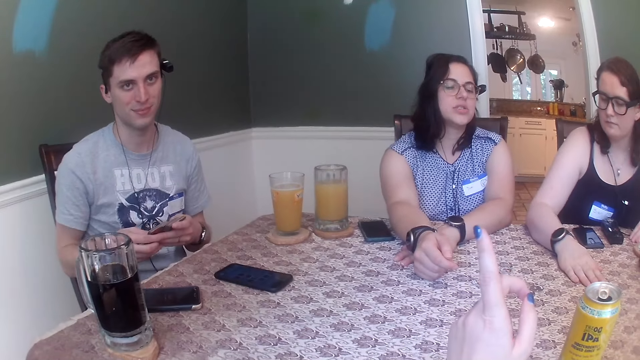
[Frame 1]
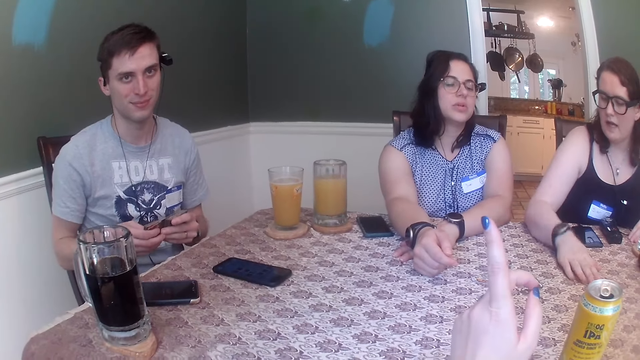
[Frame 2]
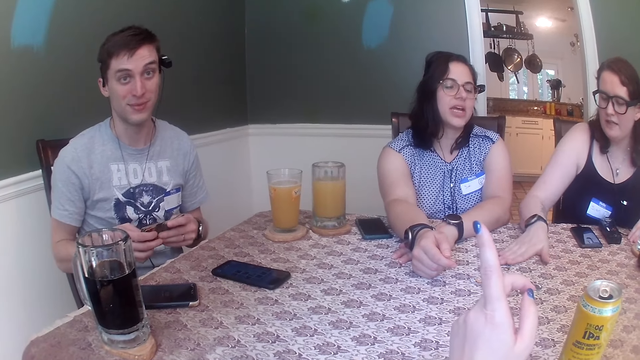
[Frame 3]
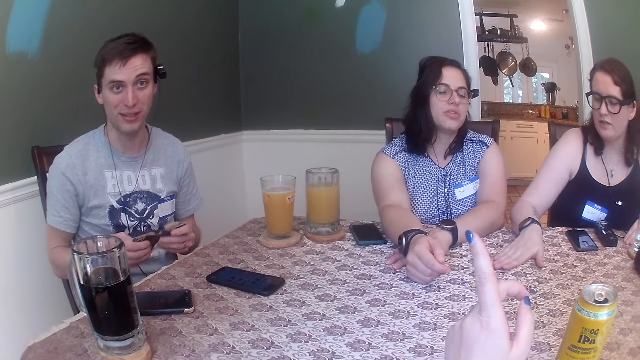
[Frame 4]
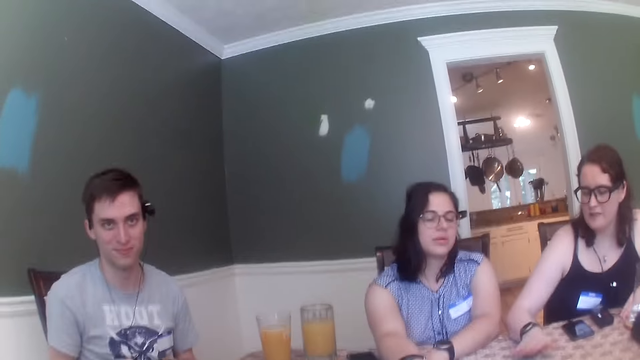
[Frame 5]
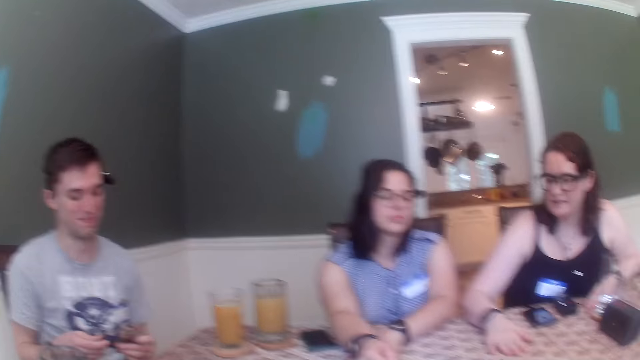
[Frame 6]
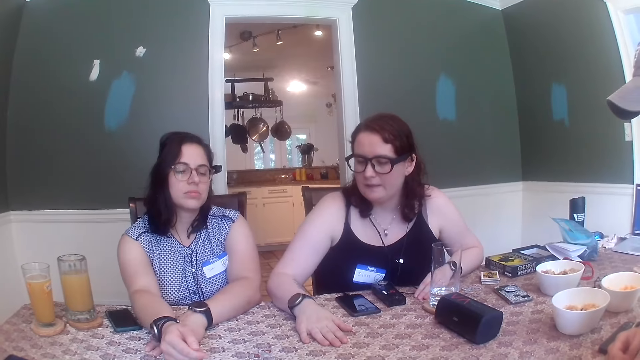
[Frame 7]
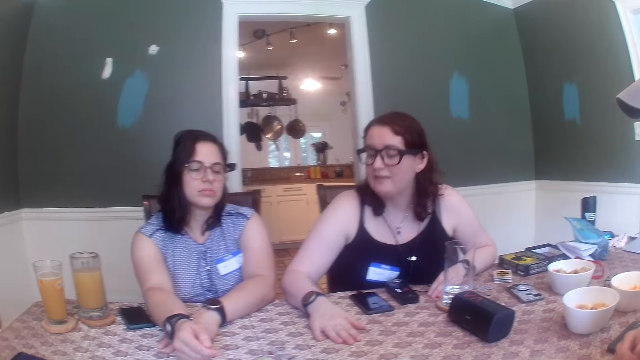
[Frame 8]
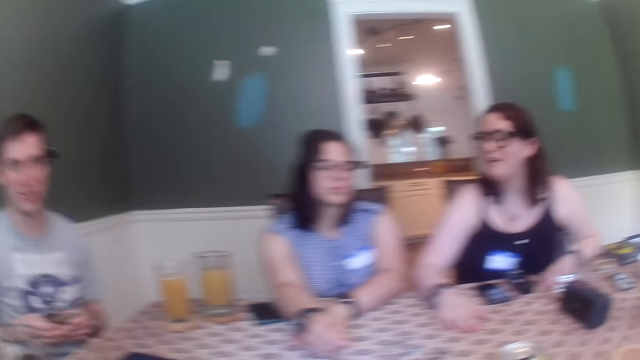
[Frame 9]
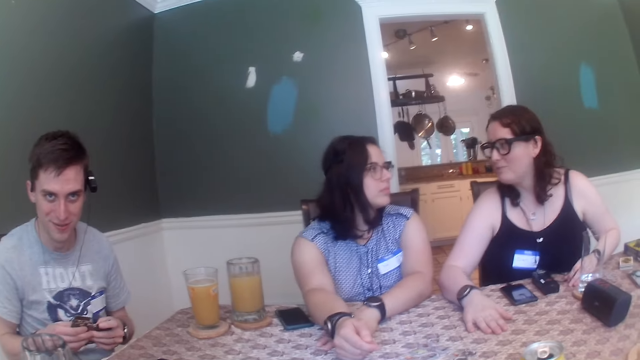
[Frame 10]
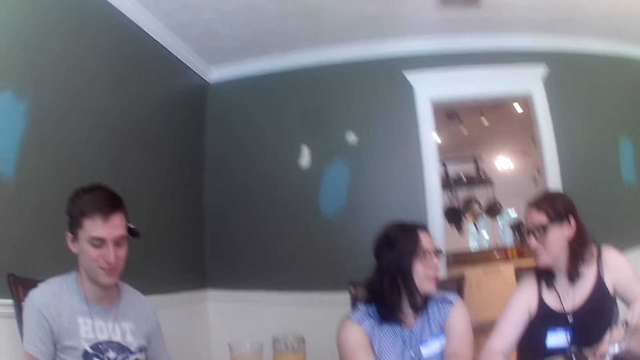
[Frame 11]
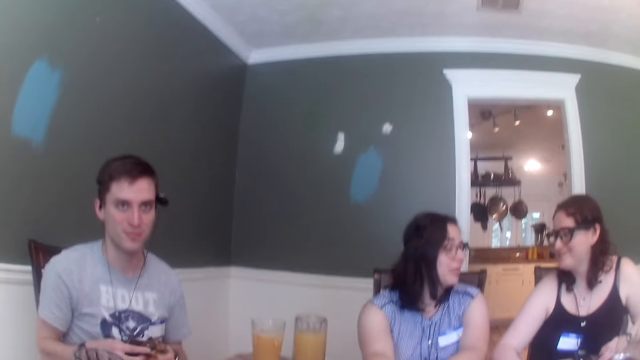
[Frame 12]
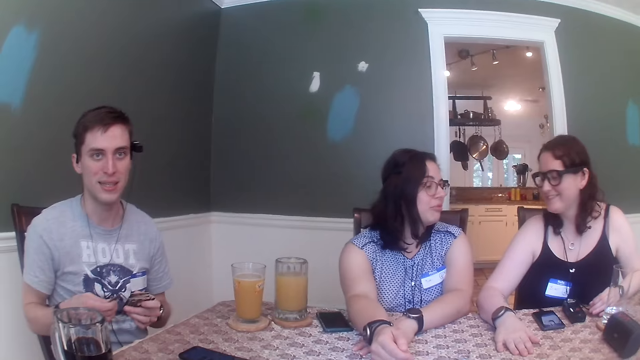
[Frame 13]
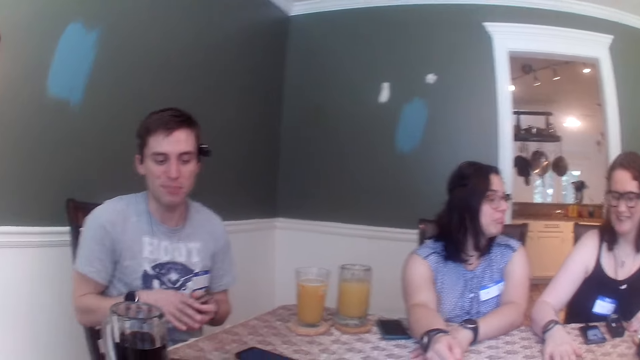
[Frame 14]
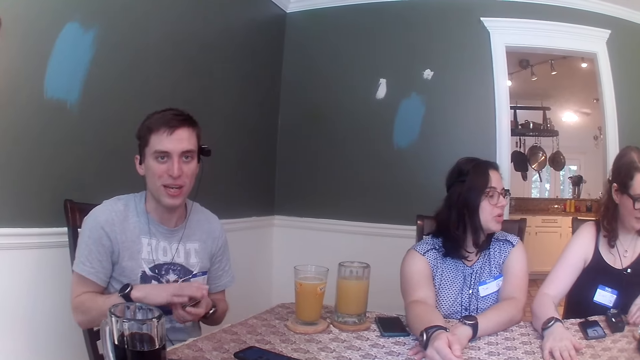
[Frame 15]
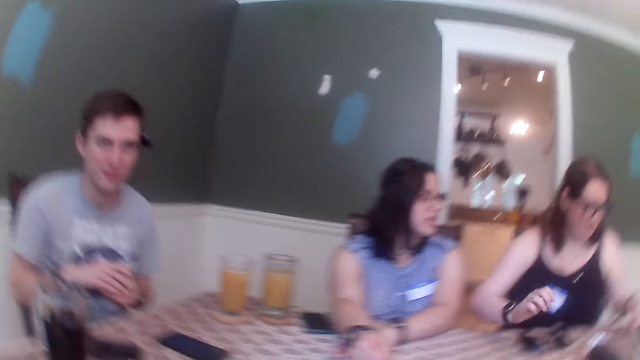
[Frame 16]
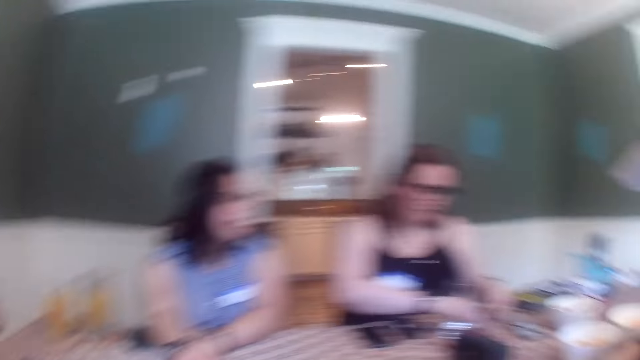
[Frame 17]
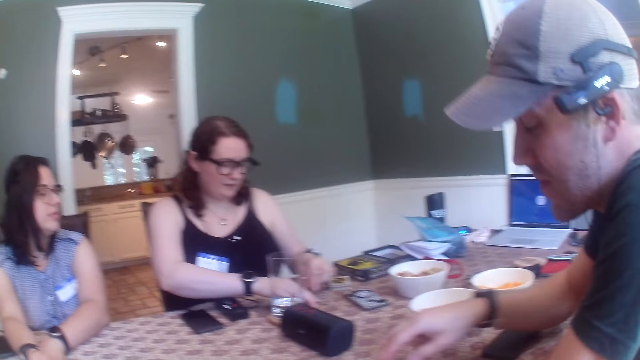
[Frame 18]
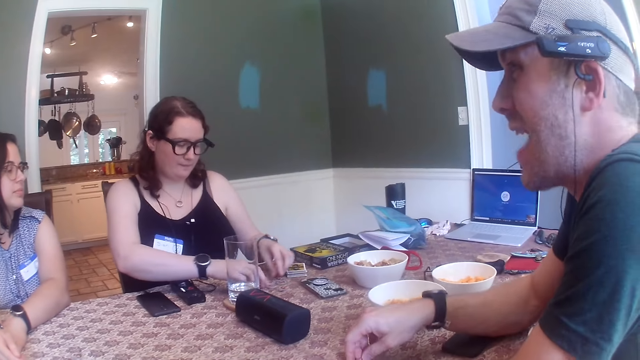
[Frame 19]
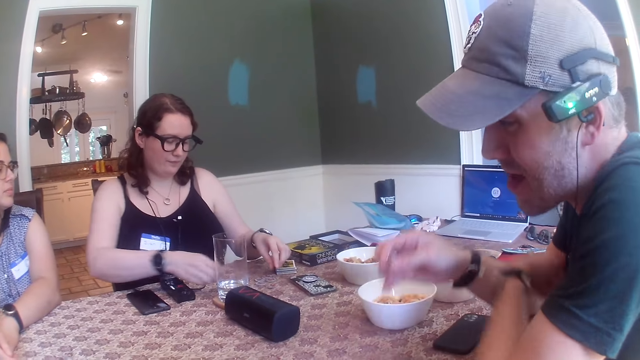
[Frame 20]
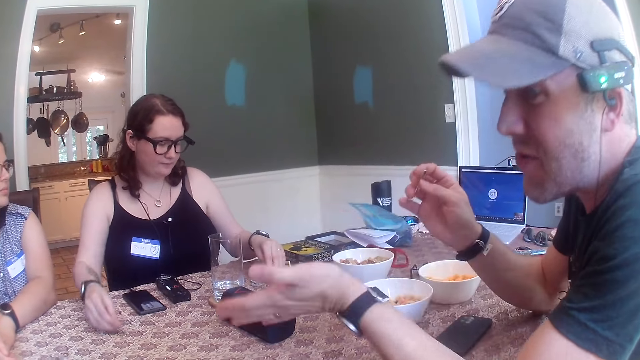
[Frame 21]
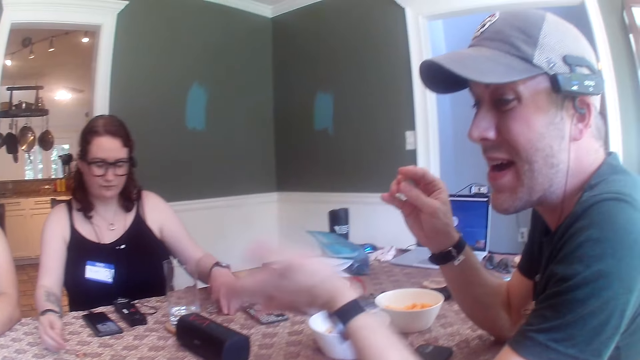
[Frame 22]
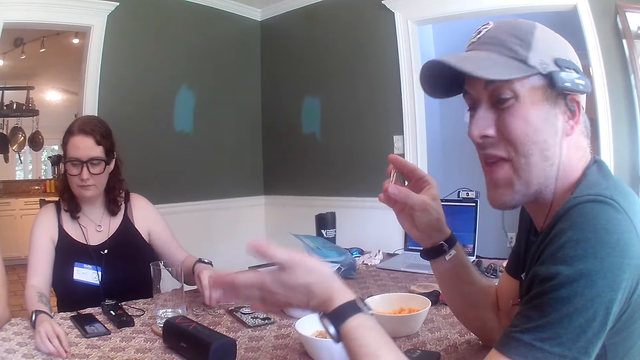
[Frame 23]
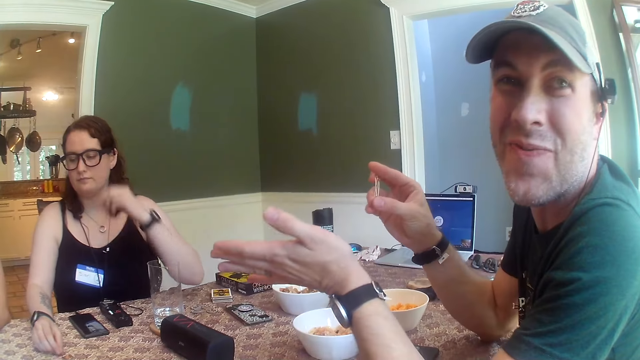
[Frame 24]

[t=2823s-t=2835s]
The woman converses with another woman. The man converses with the camera wearer. The man shuffles the cards on his hand with both hands. Another man converses with the first man. The first woman touches a token on the table with her left hand and picks a token on the table with her right hand. The other man picks two safety pins on the table with his right hand. The first woman places the token on the table with her right hand.

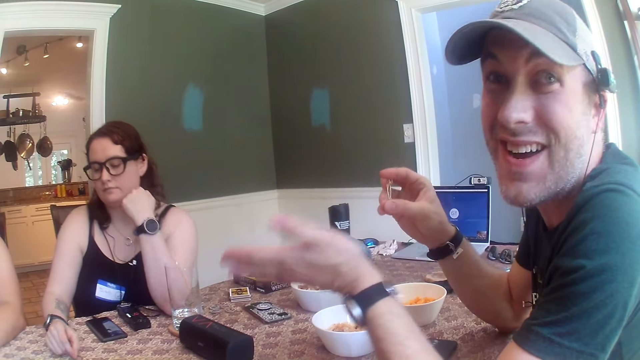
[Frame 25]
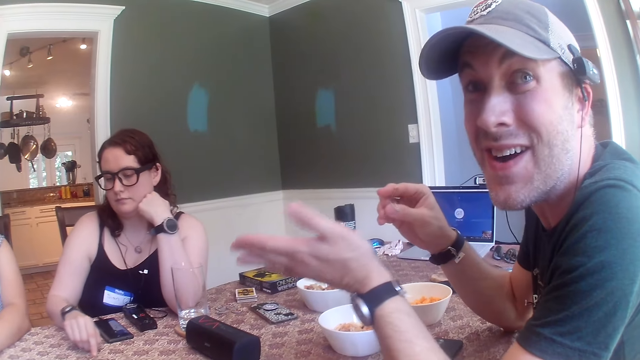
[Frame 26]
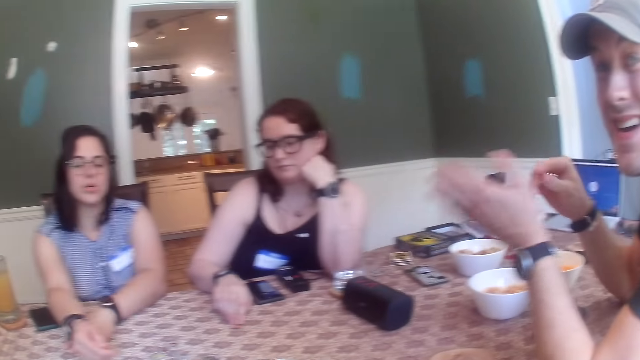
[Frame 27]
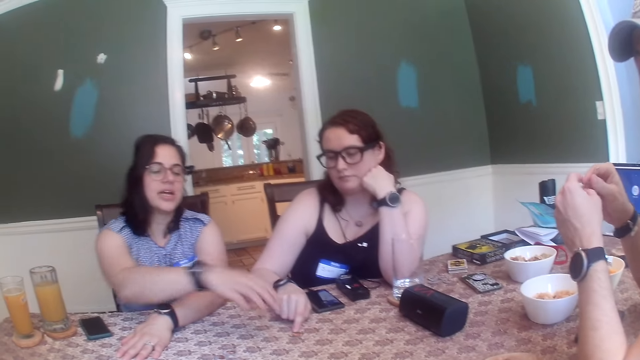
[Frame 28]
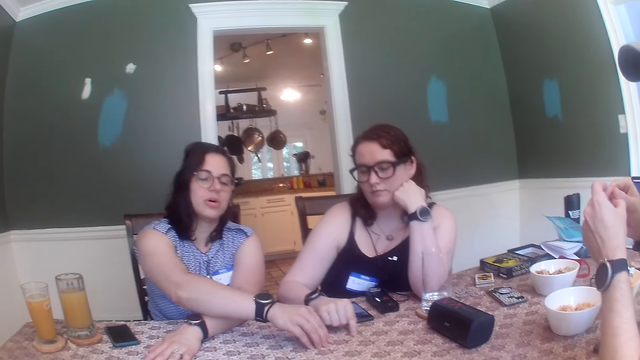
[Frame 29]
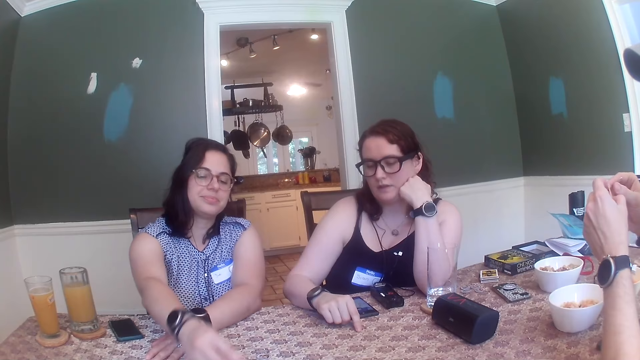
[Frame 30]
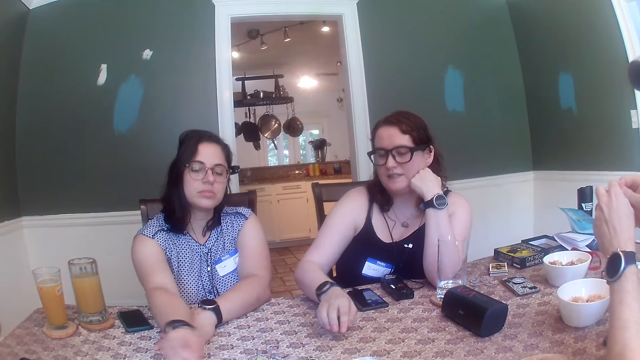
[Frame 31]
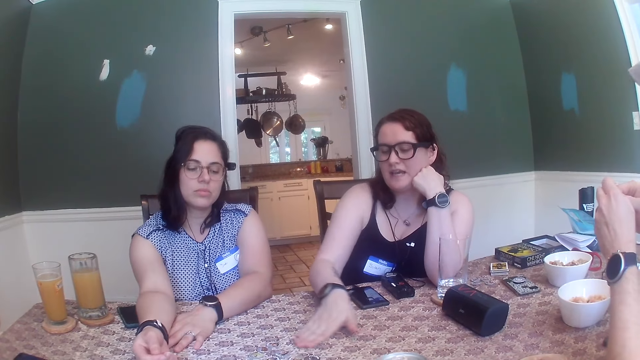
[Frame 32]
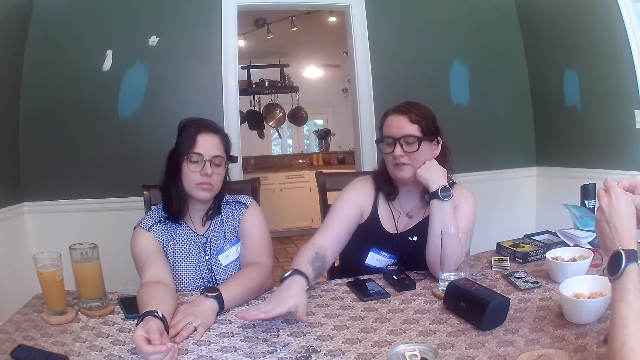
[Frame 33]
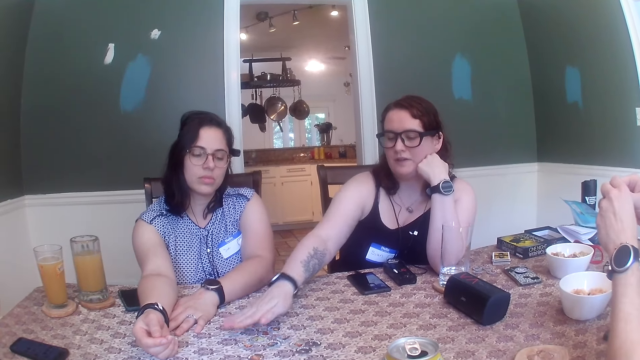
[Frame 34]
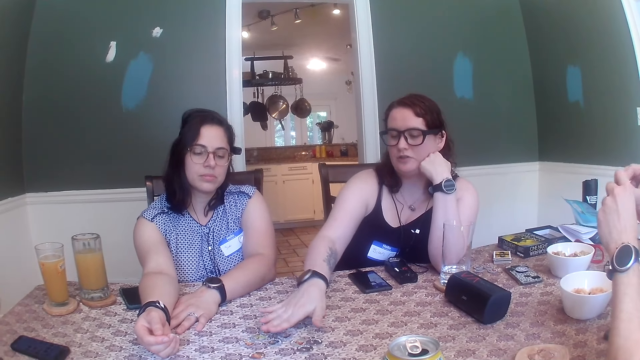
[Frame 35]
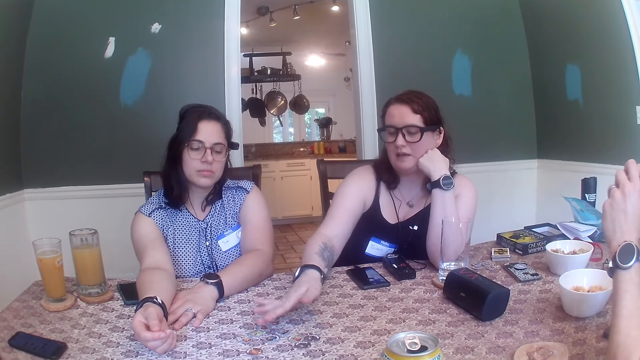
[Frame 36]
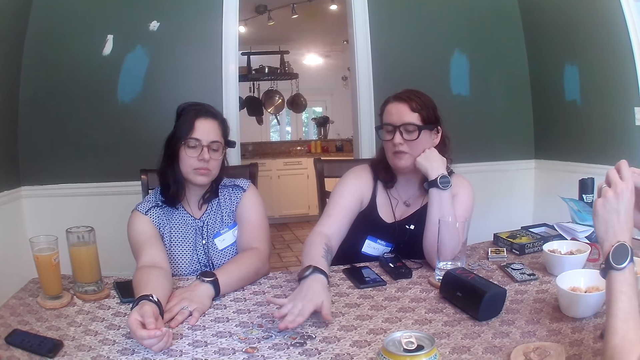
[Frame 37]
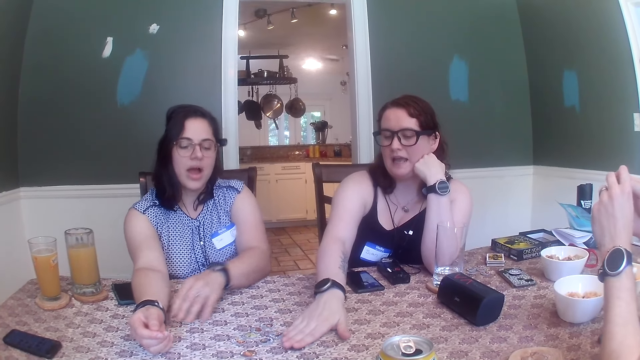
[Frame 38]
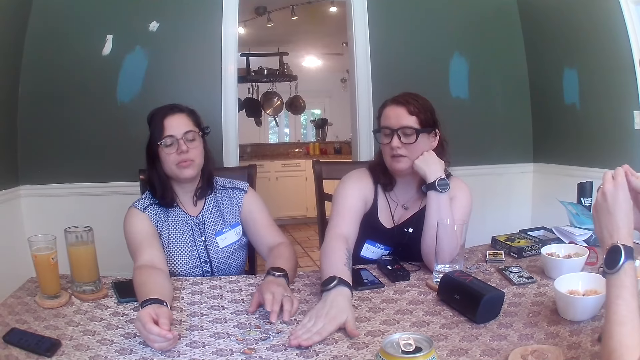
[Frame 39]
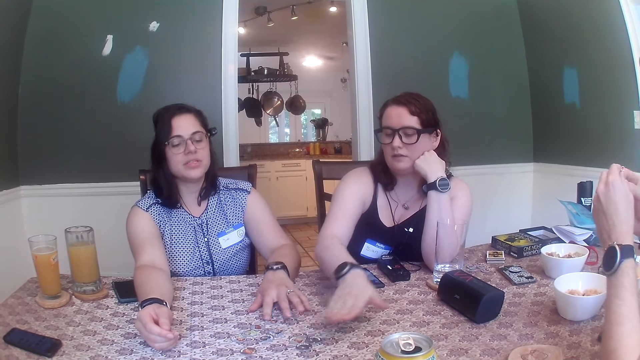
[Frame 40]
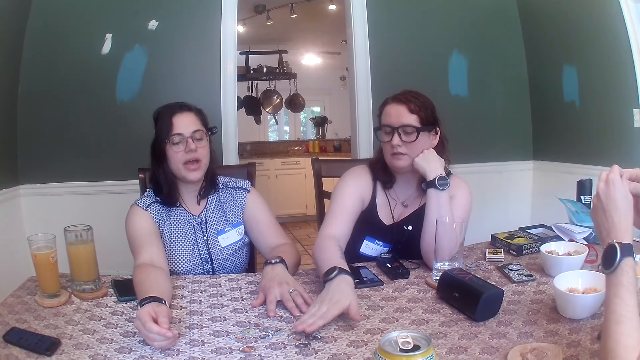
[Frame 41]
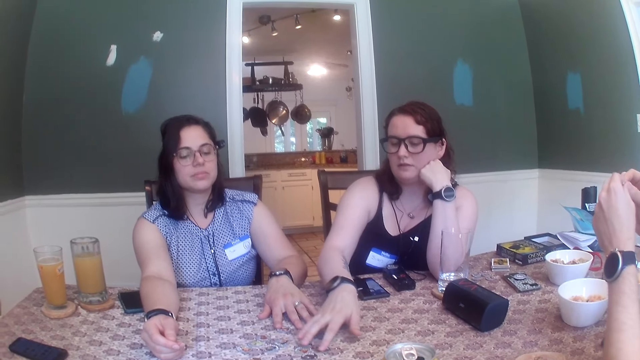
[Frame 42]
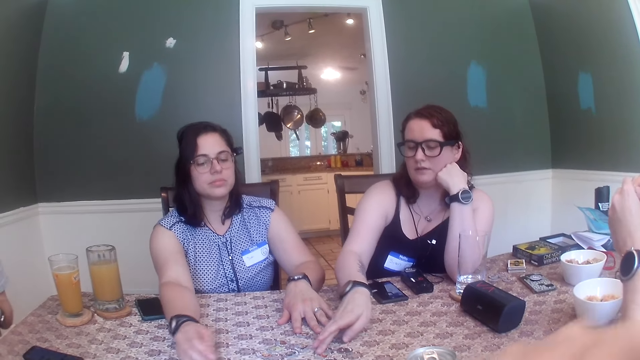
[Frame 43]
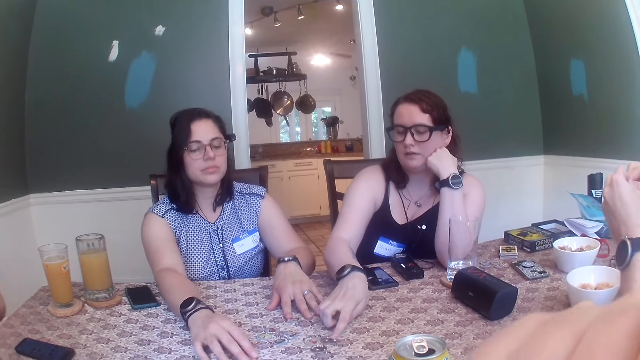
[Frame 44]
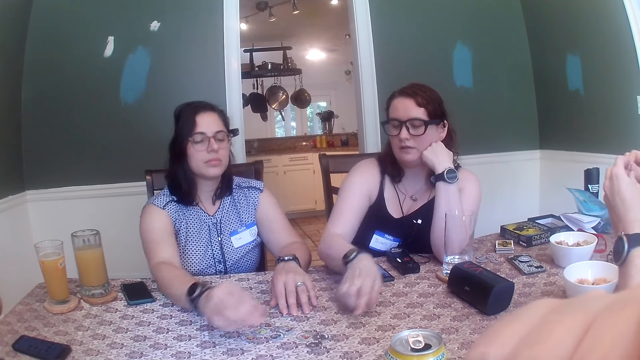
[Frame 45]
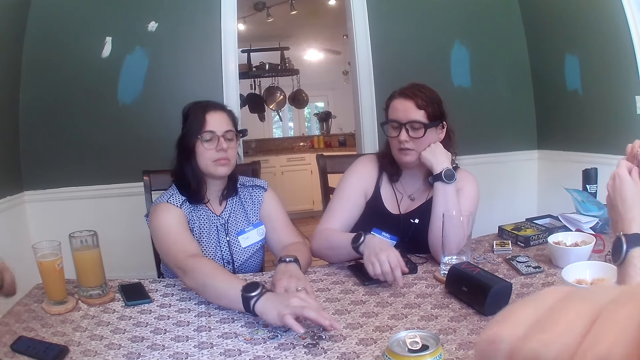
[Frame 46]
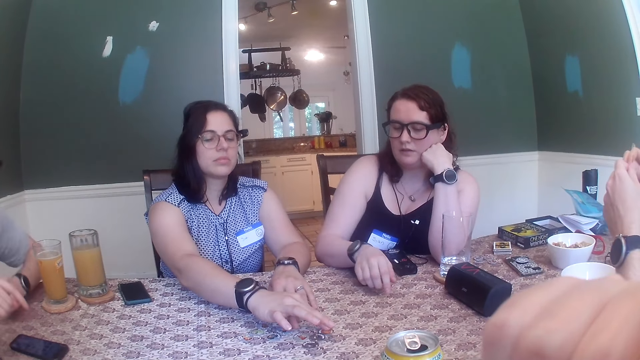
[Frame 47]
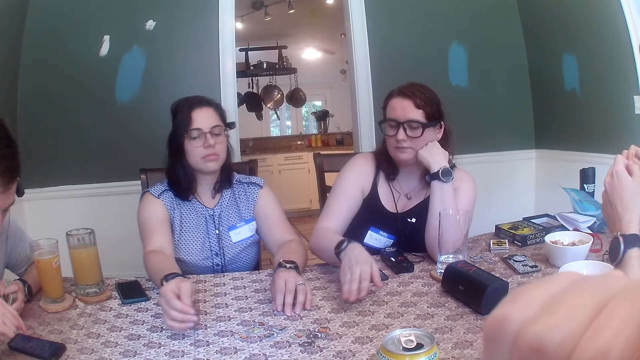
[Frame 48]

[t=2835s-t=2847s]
The man holds the safety pins with both hands. The woman picks a token on the table with her right hand. The woman reshuffles a piece of coin and places the token on the table with her right hand. Another woman moves some tokens on the table with her right hand. The first woman moves a token on the table with her left hand, moves a token on the table with her right hand, picks up the token on the table with her right hand and places the token on the table with her right hand. Another man converses with the group of people at the table and operates the phone on the table with his right hand. The first woman picks up the token on the table with her left hand.
